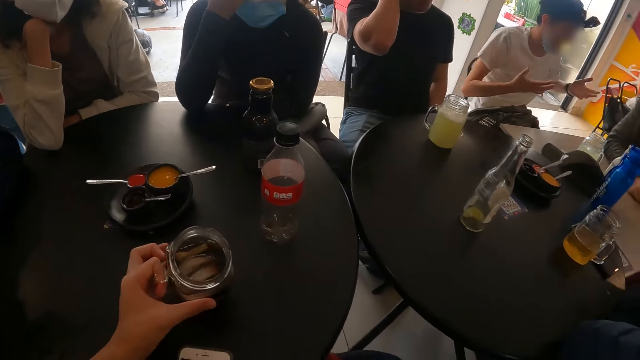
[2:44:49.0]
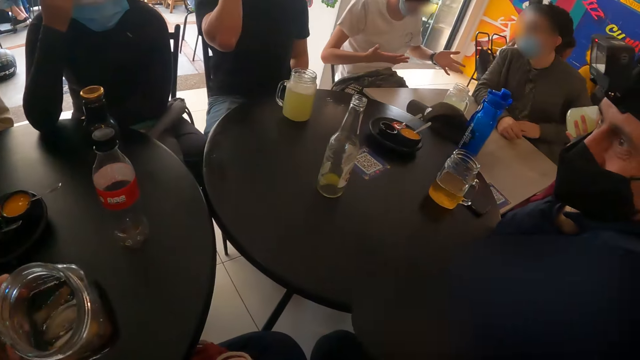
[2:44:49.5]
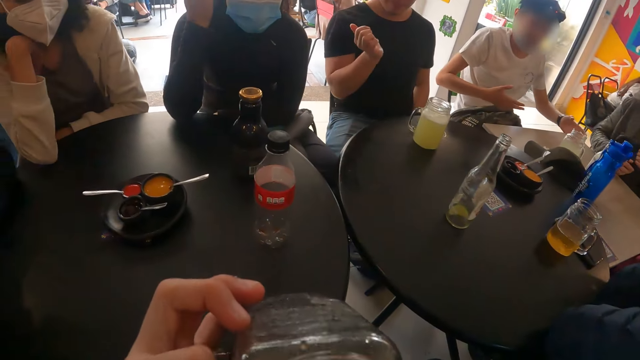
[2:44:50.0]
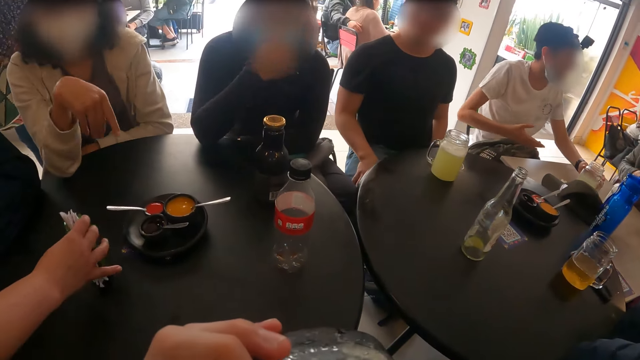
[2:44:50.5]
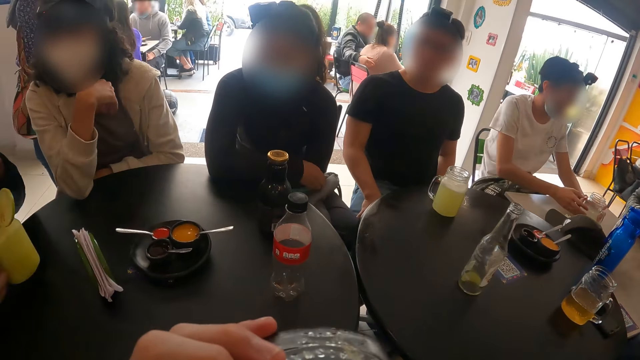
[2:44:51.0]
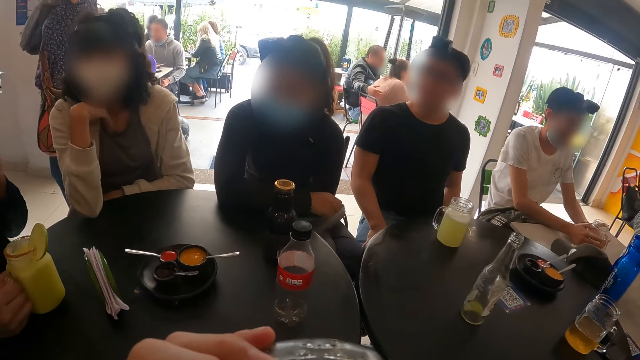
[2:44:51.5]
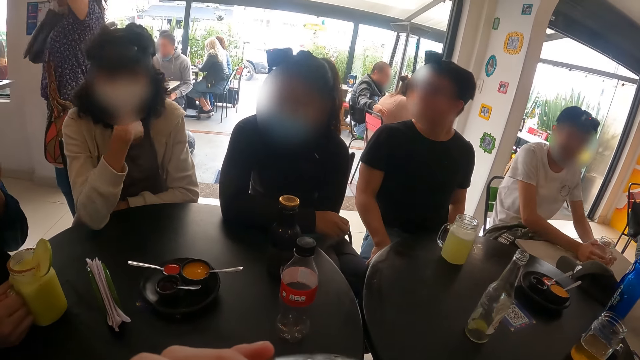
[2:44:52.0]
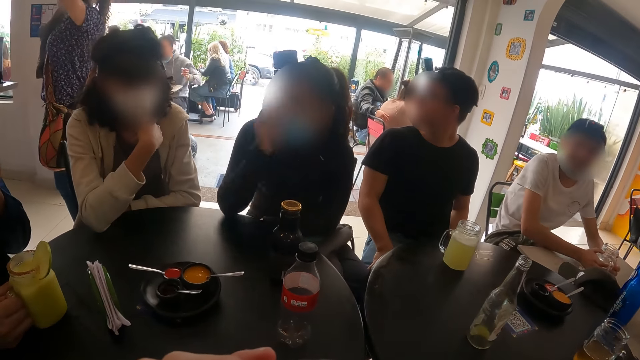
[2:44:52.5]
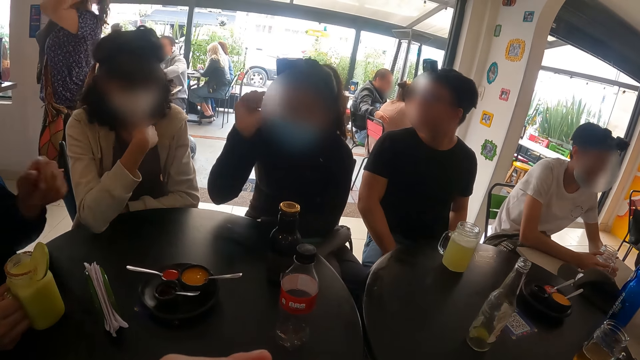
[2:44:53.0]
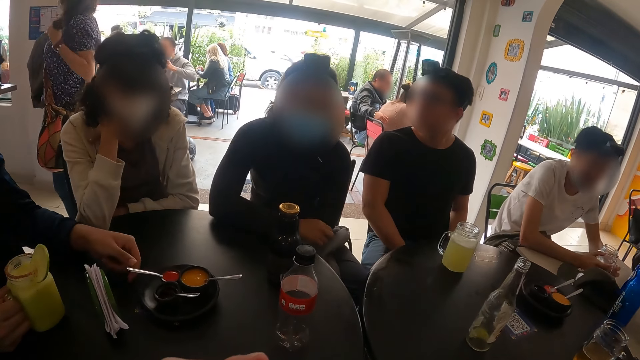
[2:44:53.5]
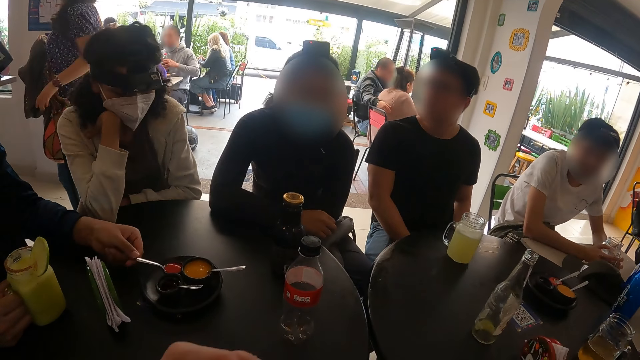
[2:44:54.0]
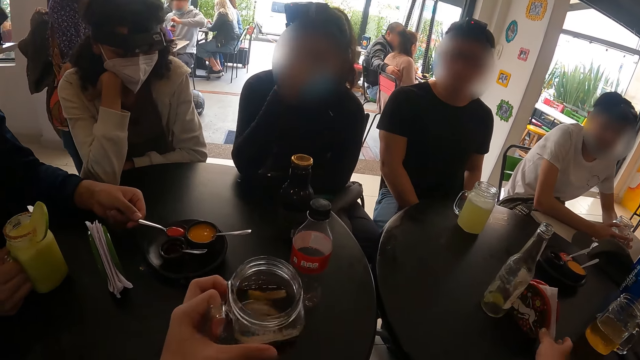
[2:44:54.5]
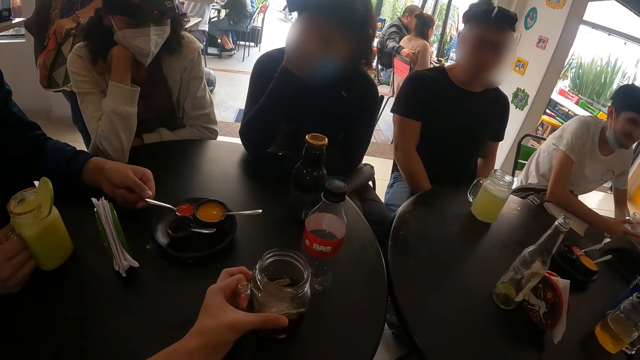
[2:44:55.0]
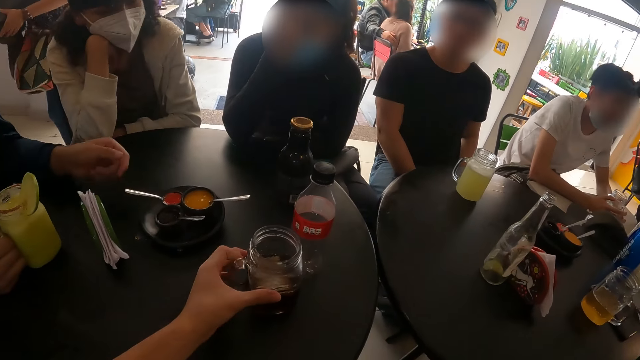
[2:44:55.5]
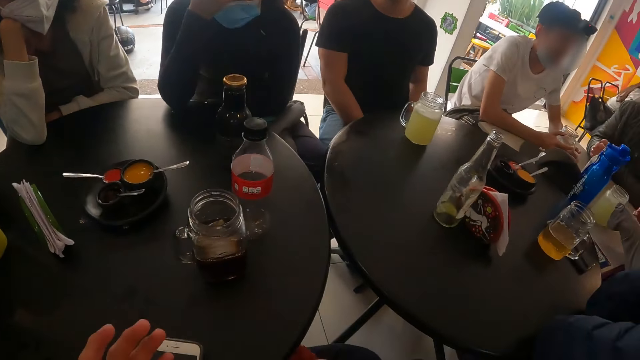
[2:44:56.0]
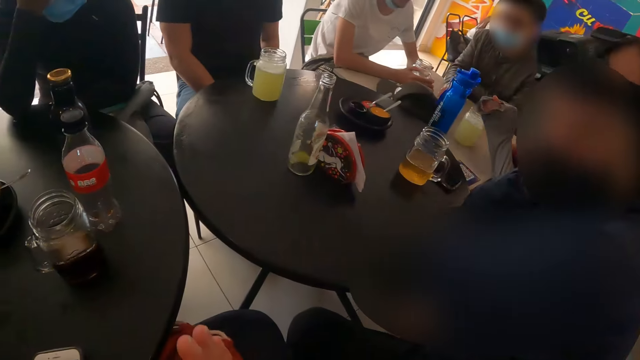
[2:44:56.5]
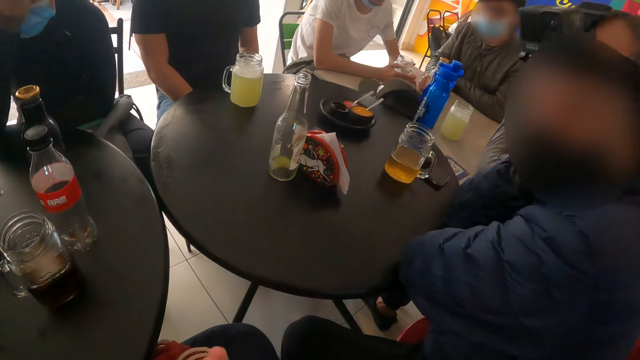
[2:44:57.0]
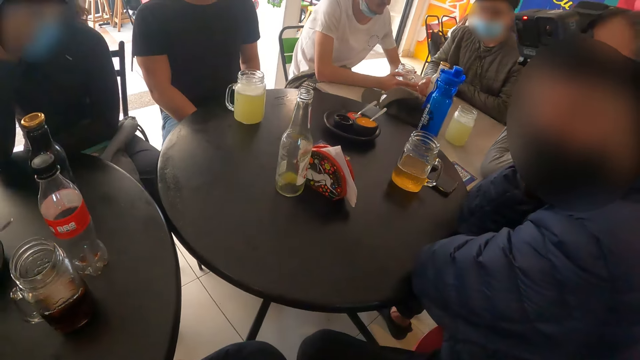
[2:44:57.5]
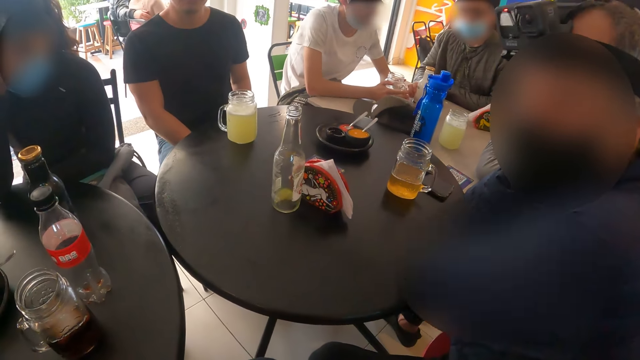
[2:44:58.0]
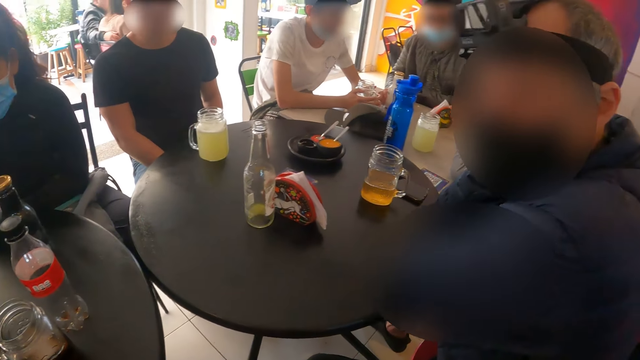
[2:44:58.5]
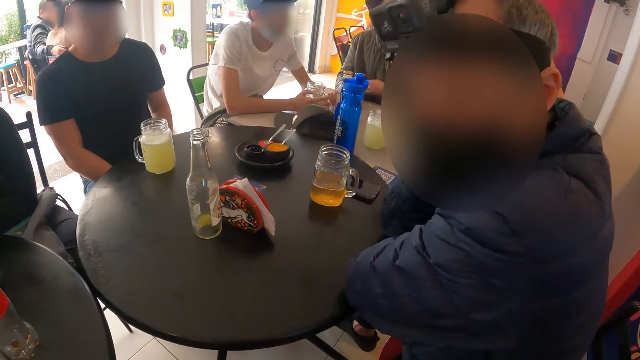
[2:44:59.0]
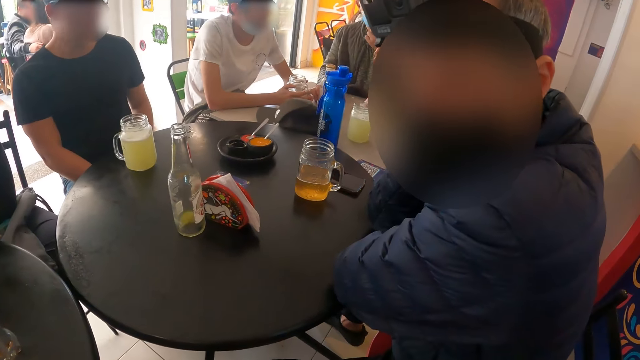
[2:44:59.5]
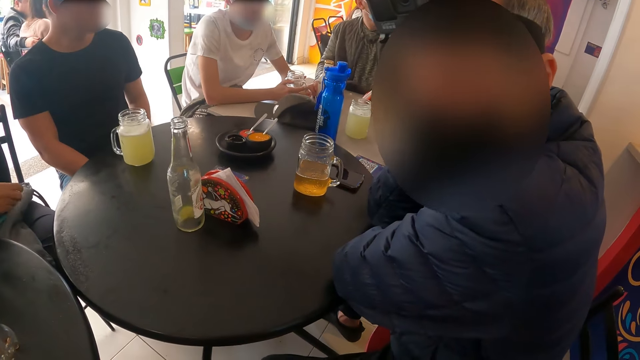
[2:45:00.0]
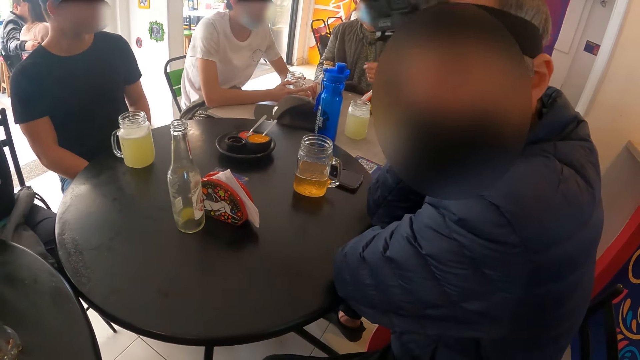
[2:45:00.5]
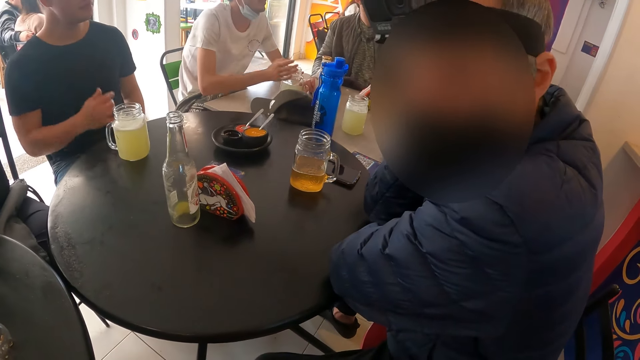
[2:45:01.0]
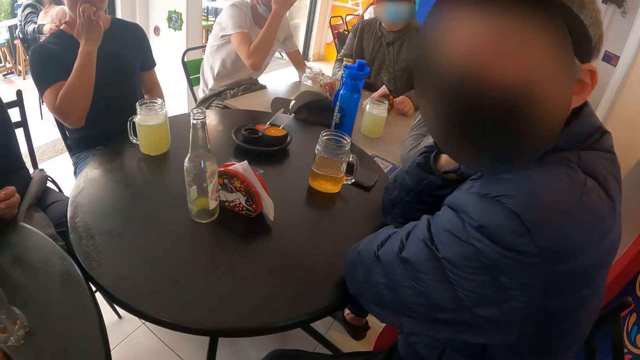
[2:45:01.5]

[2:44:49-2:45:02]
The camera wearer picks up the glass from the table. They sip the drink from the glass. A person places serviettes on the table. Another person picks up a spoon from the plate. The camera wearer drops the glass on the table. They look around and talk to a man.

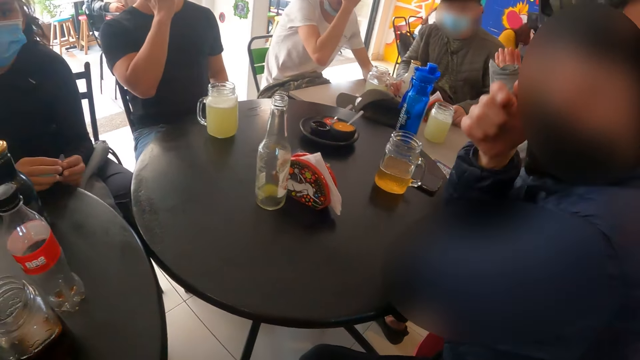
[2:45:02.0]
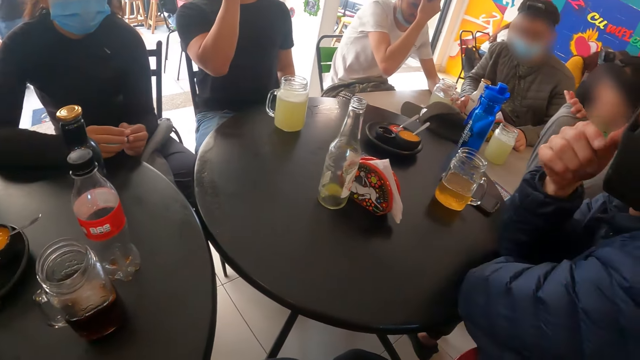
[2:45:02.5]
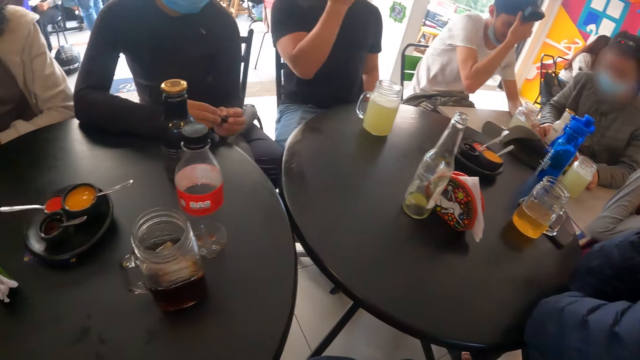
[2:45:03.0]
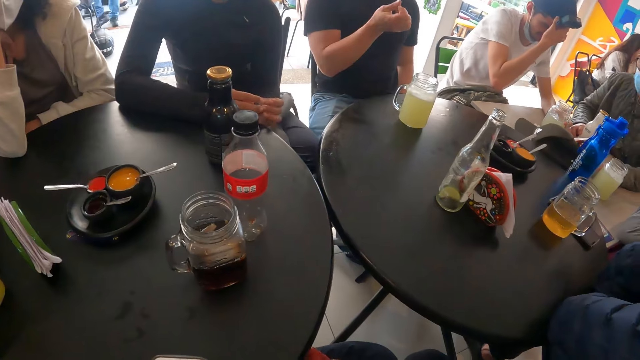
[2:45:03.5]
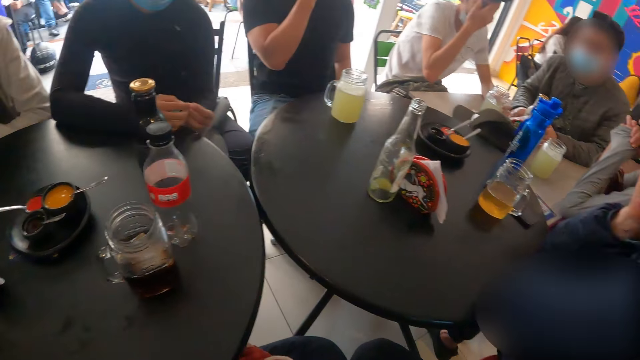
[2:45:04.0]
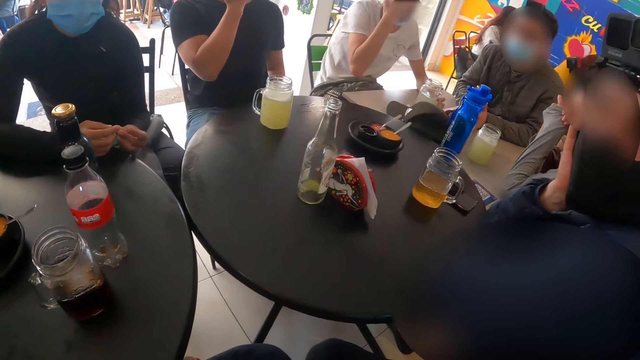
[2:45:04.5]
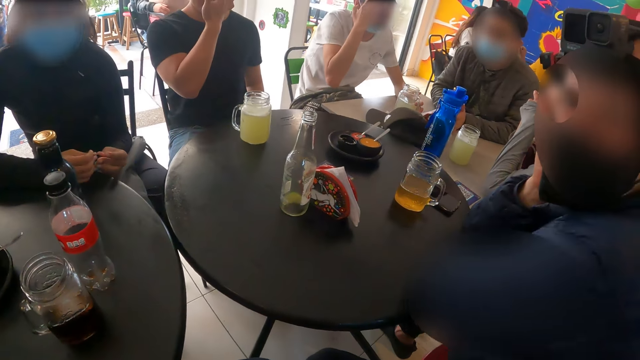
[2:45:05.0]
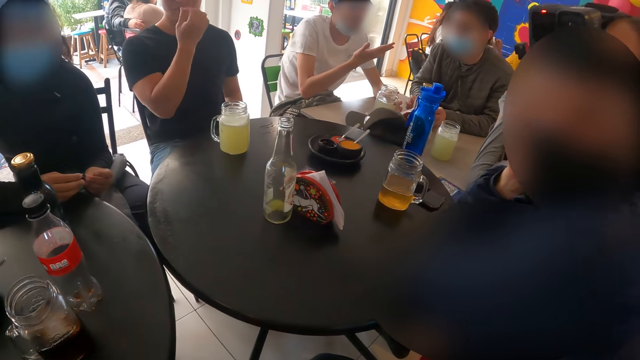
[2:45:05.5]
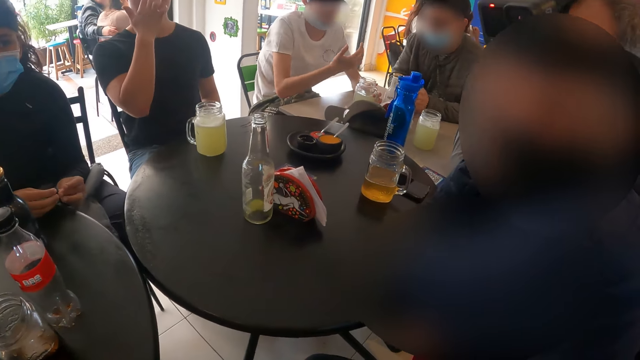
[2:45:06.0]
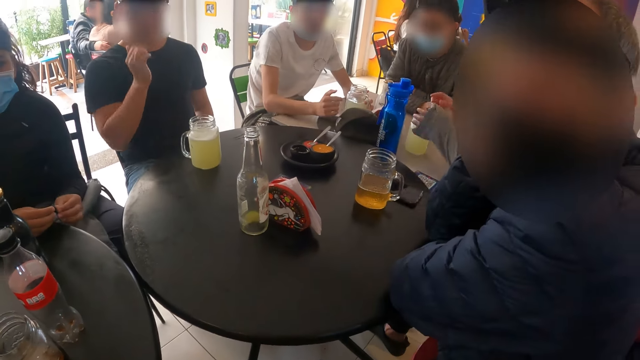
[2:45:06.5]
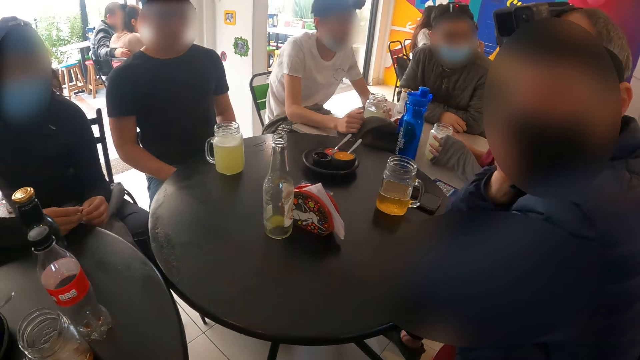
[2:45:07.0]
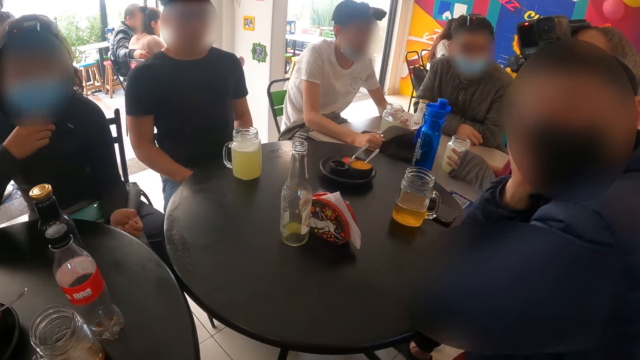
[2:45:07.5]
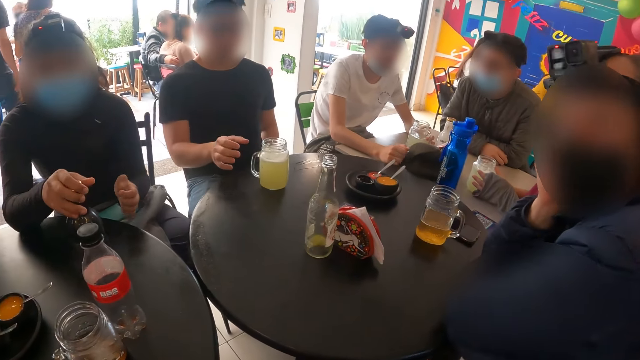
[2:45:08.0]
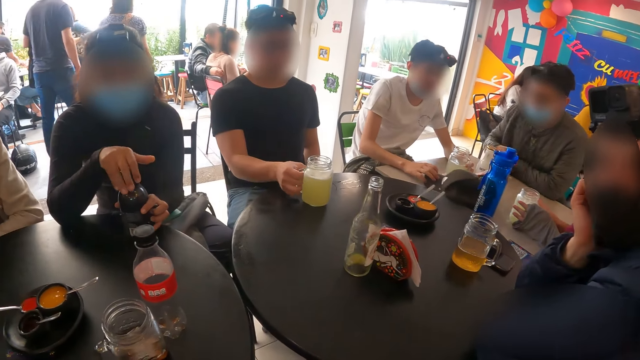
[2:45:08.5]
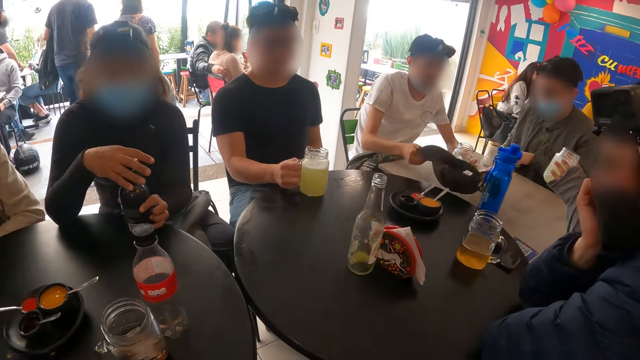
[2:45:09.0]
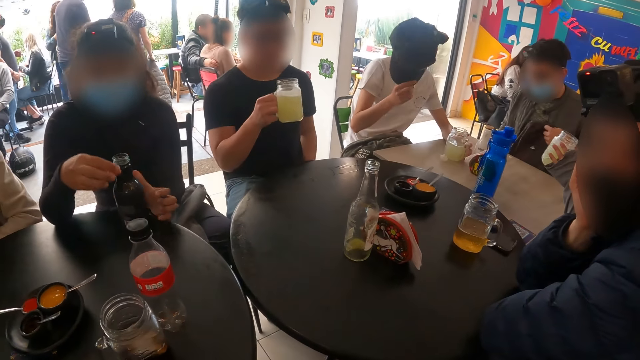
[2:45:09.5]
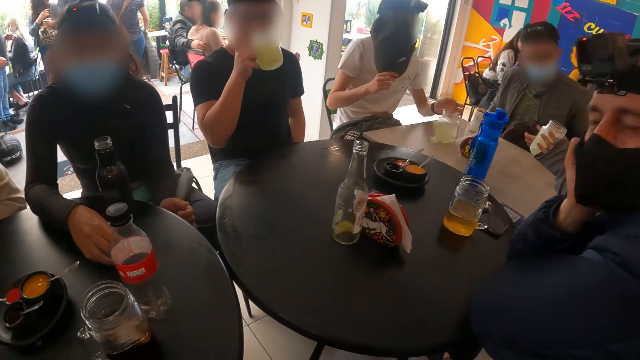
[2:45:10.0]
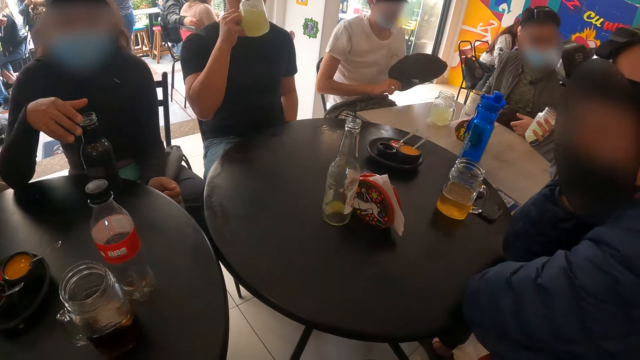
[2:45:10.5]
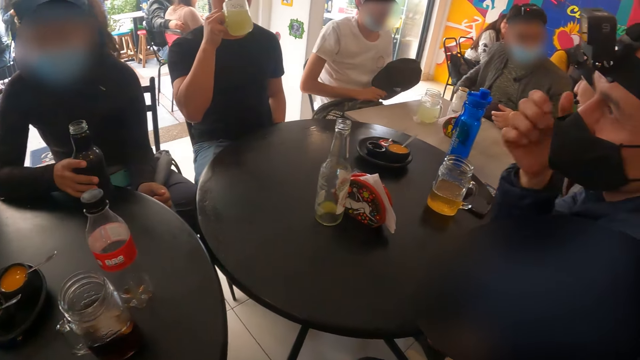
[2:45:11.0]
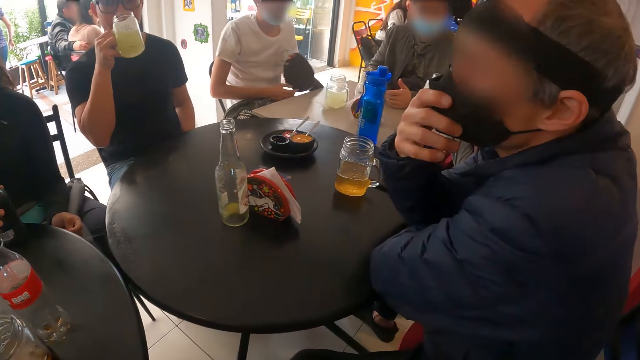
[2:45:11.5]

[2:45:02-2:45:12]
The camera wearer looks around. A person picks up a bottle from the table. Another person drinks from a glass.
